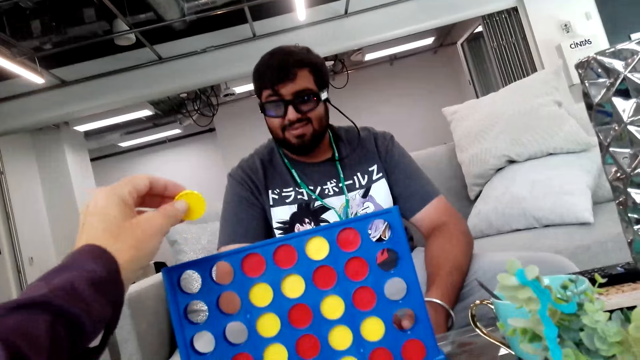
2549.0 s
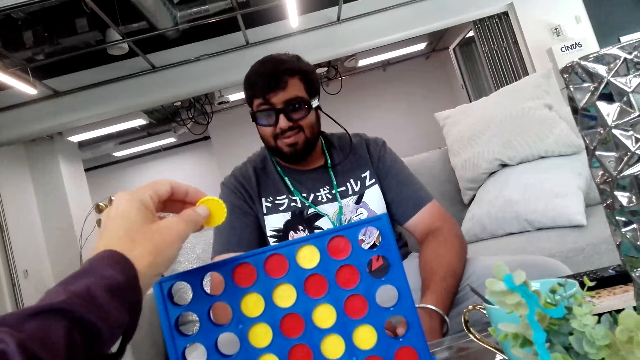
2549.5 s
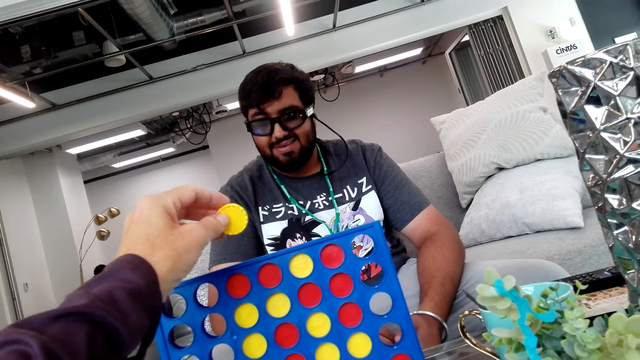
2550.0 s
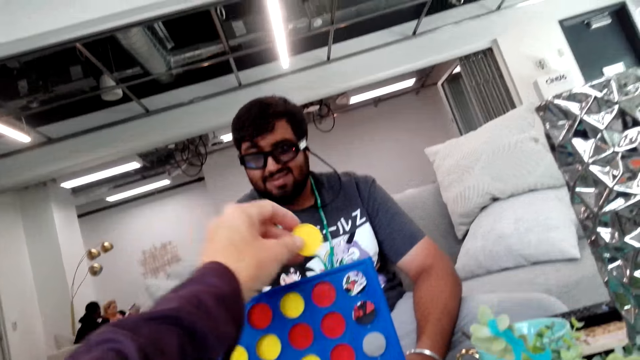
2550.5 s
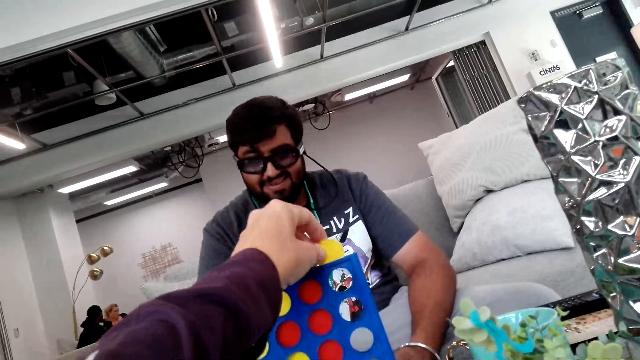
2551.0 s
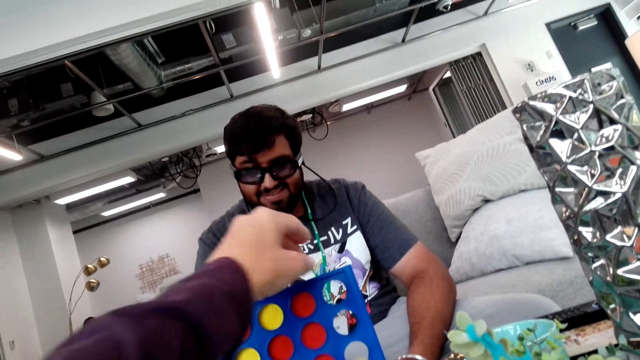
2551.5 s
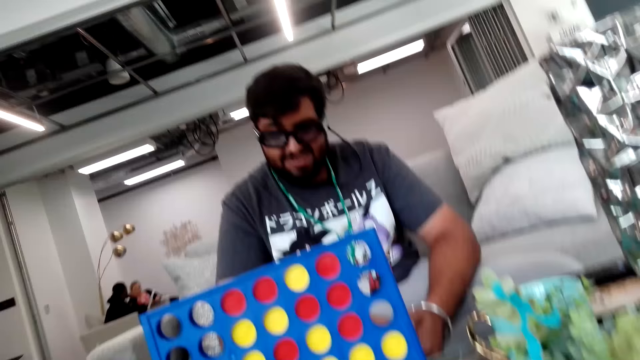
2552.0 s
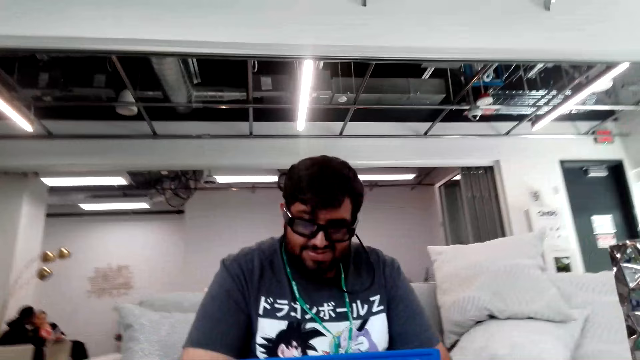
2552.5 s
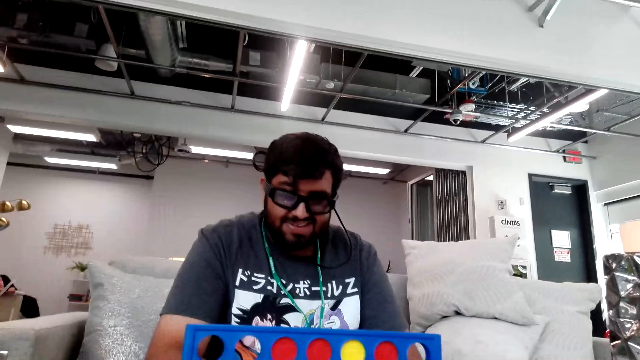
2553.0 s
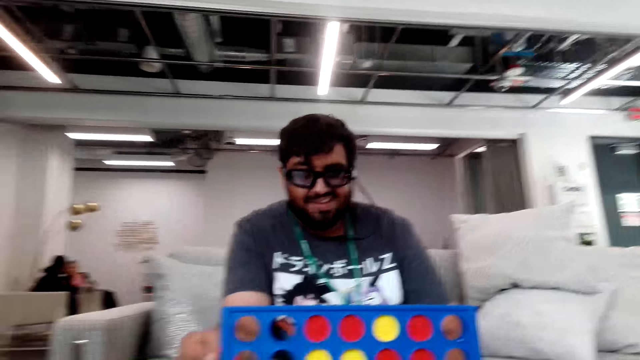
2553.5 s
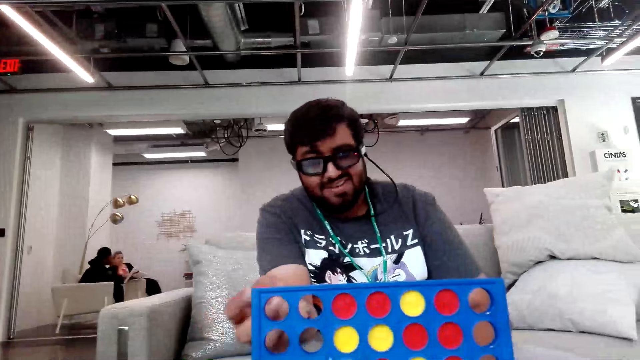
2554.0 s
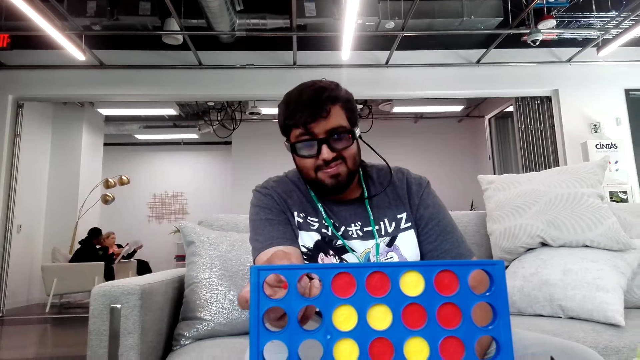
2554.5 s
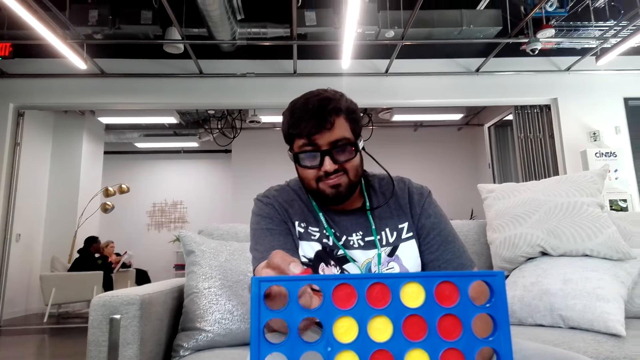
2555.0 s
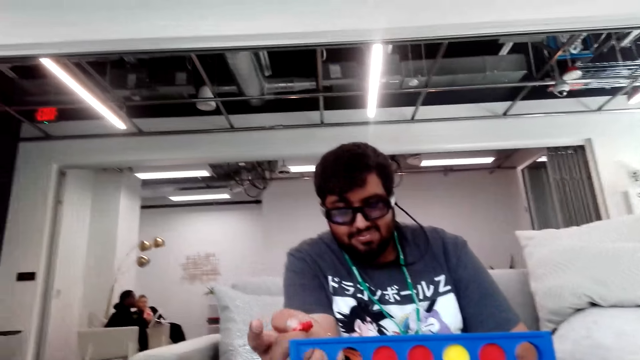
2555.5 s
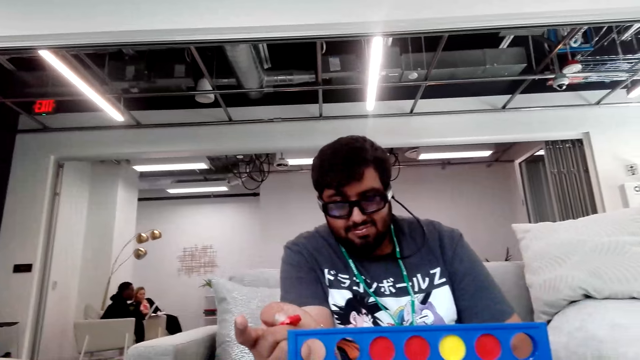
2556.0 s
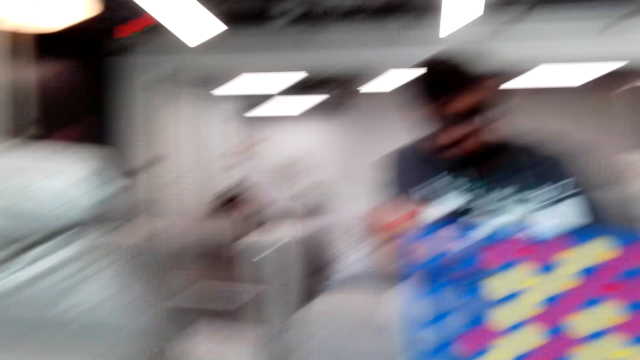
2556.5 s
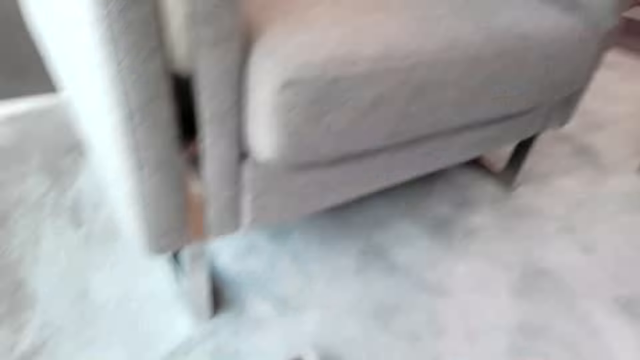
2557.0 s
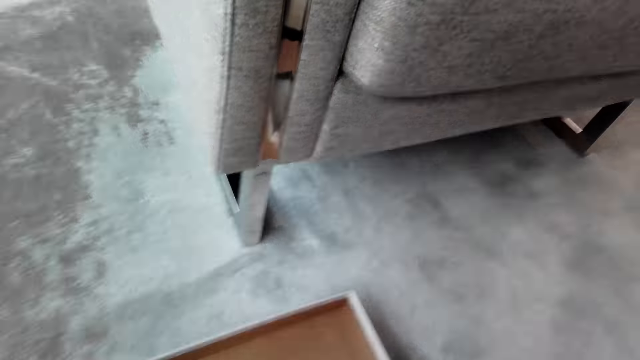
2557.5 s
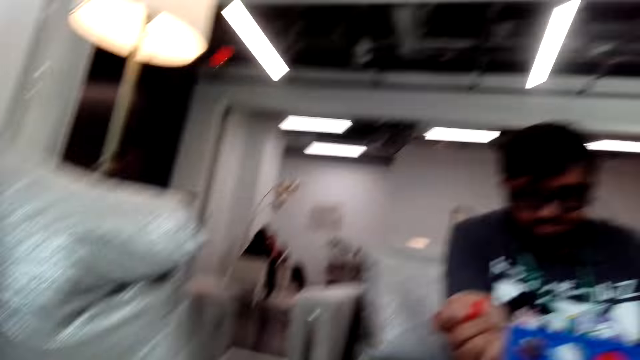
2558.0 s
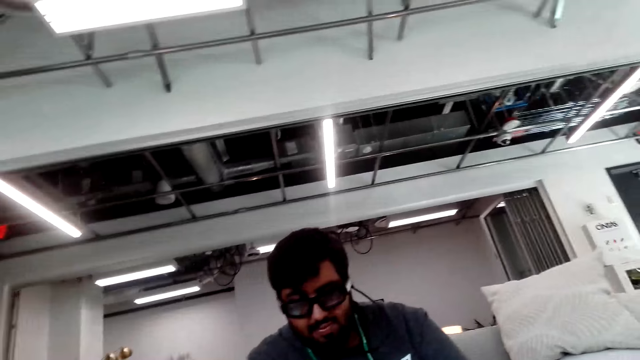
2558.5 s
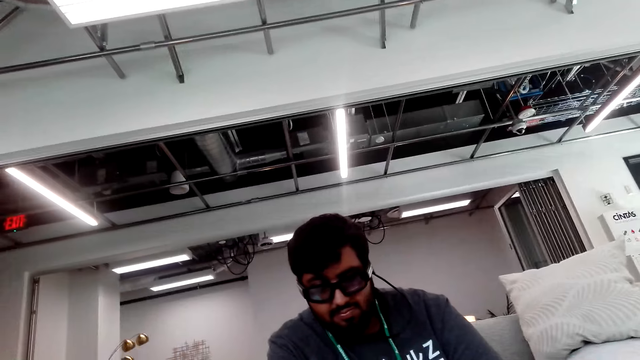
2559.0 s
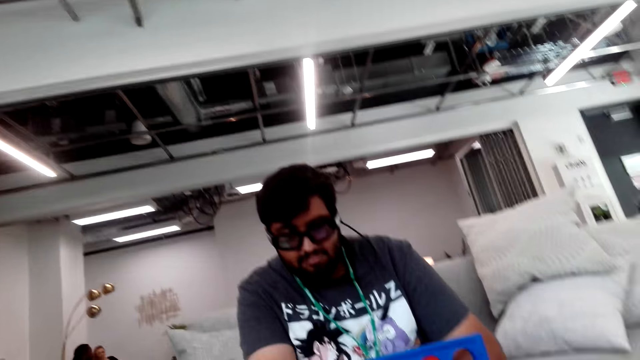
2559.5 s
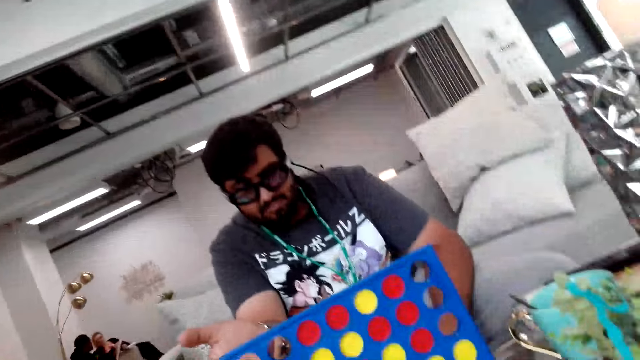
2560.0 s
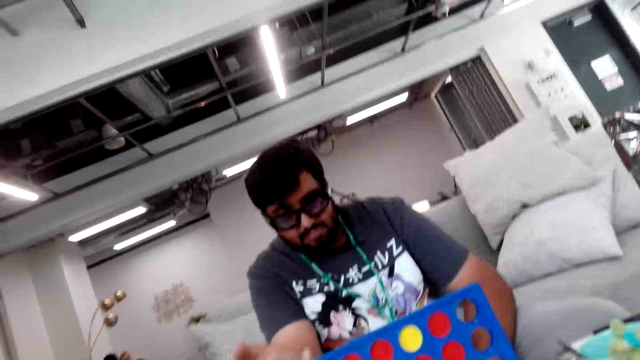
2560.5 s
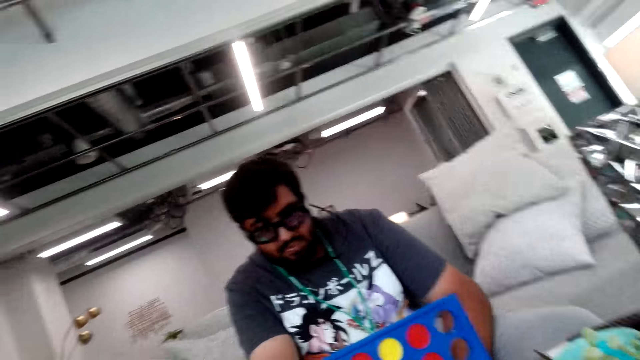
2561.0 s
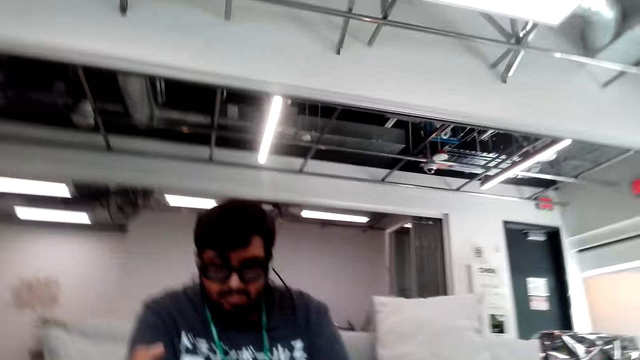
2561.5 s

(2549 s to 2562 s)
The camera wearer plays the Connect 4 game and puts a chip in the Connect 4 board. A person moves the hand with the disk. The camera wearer looks around.

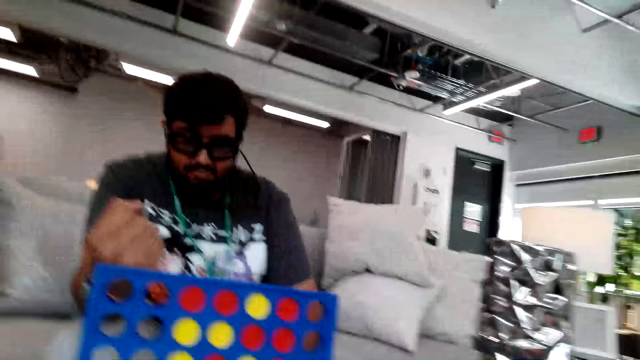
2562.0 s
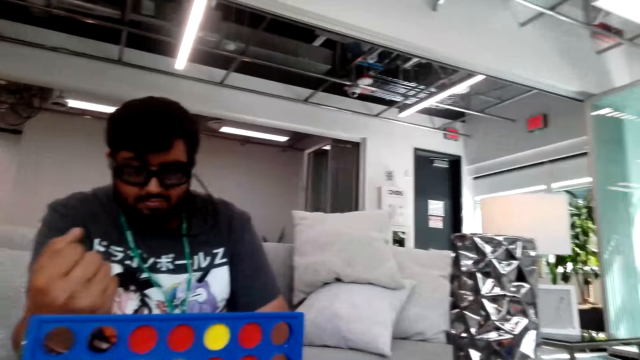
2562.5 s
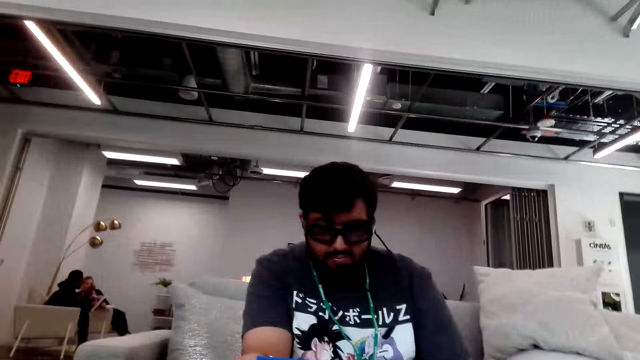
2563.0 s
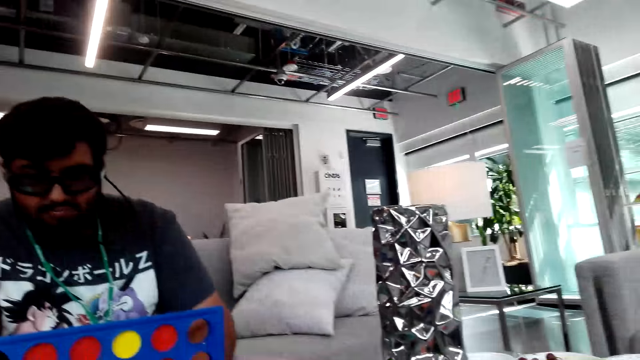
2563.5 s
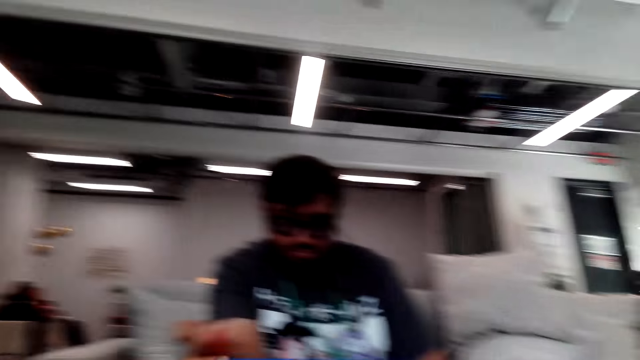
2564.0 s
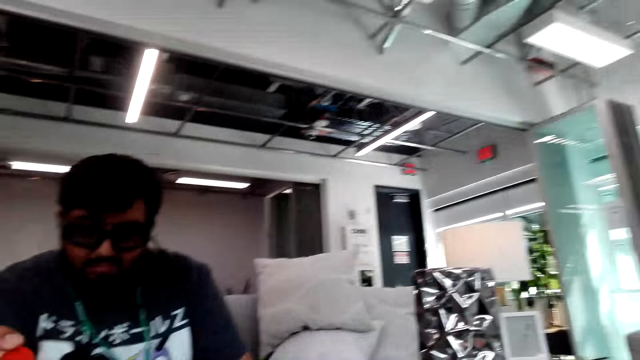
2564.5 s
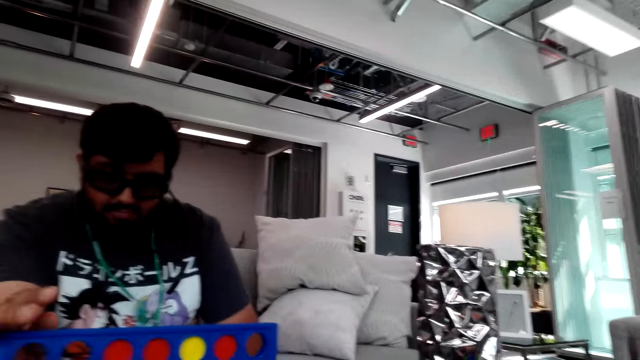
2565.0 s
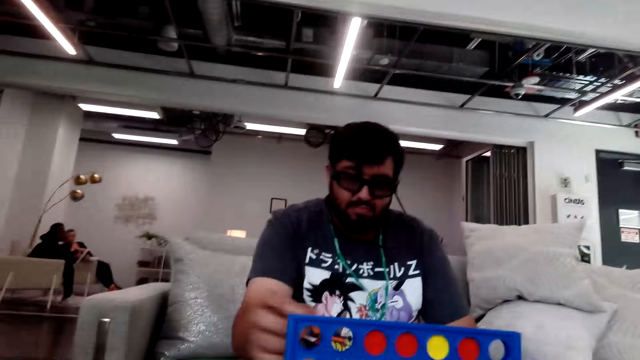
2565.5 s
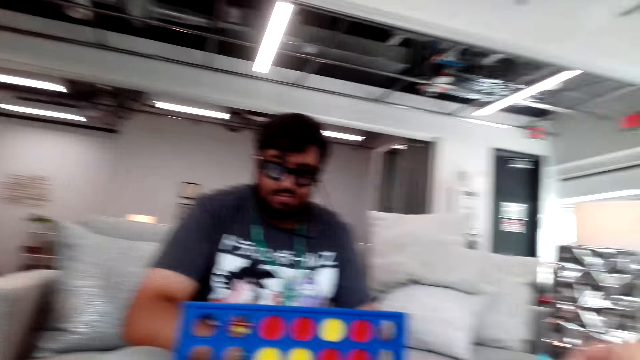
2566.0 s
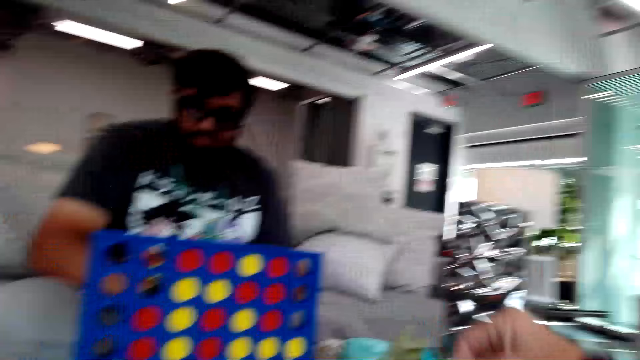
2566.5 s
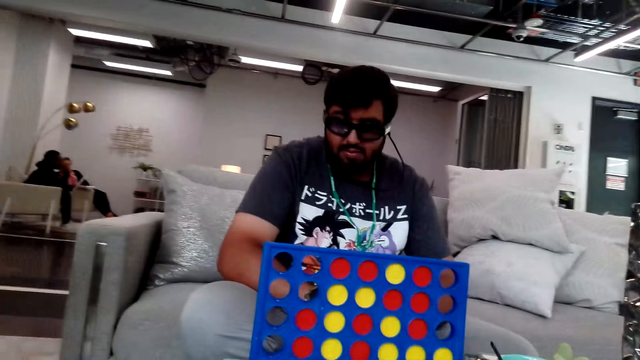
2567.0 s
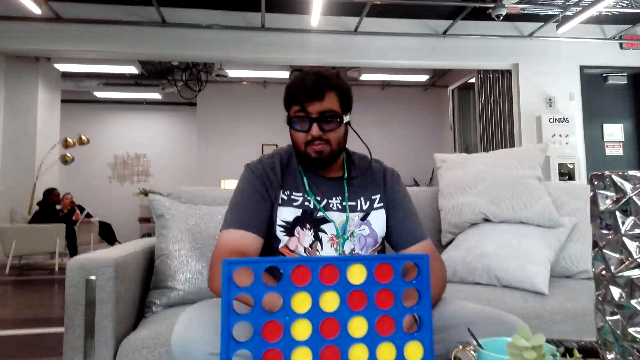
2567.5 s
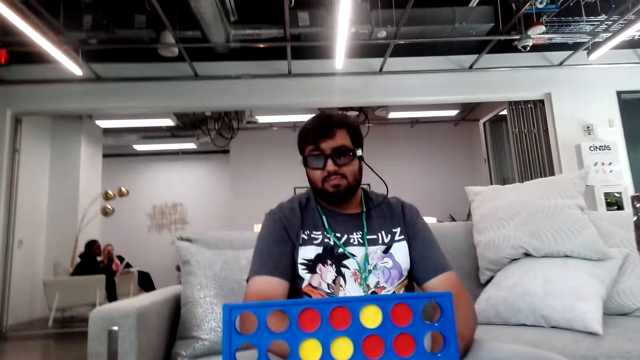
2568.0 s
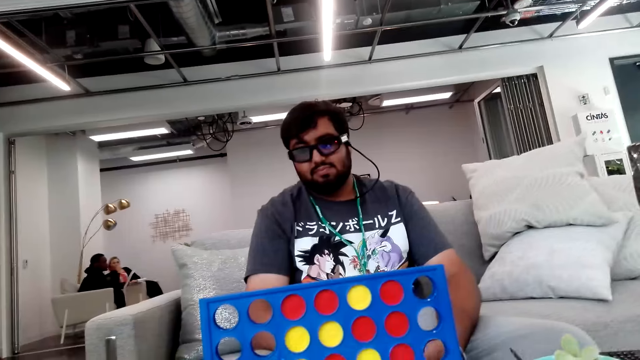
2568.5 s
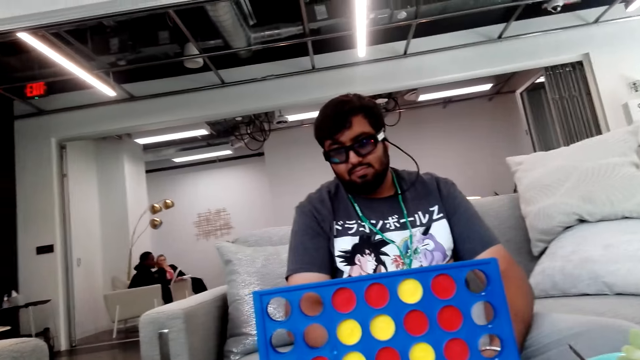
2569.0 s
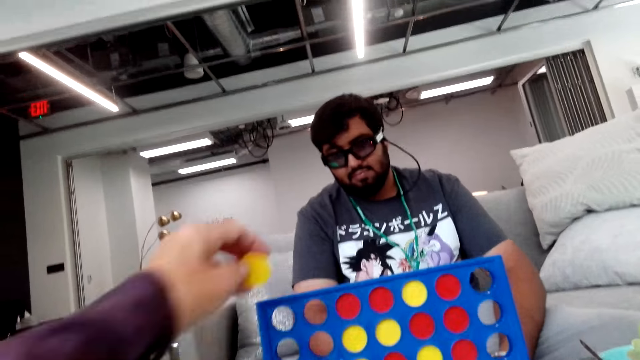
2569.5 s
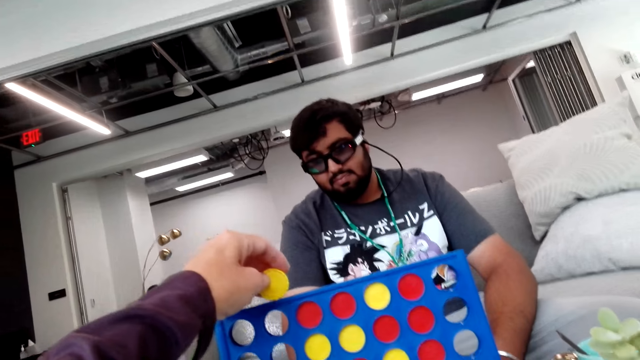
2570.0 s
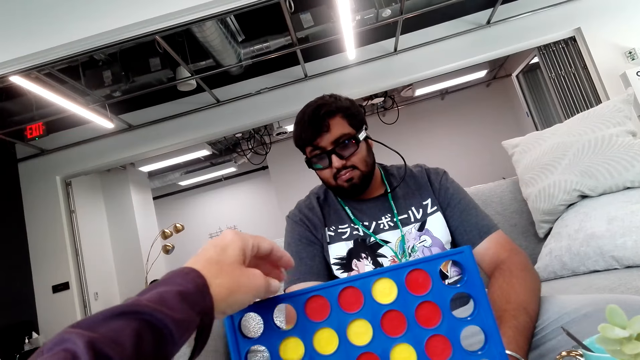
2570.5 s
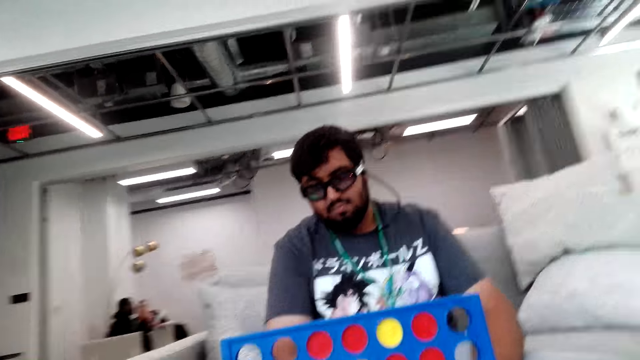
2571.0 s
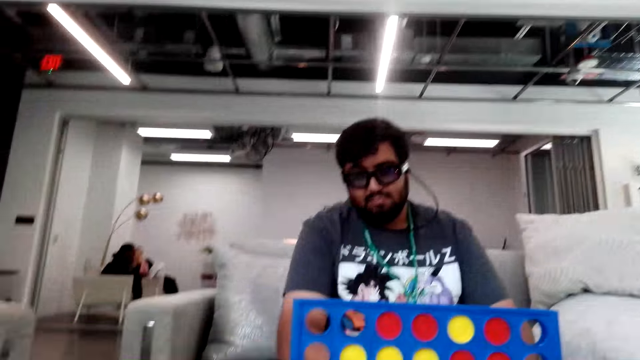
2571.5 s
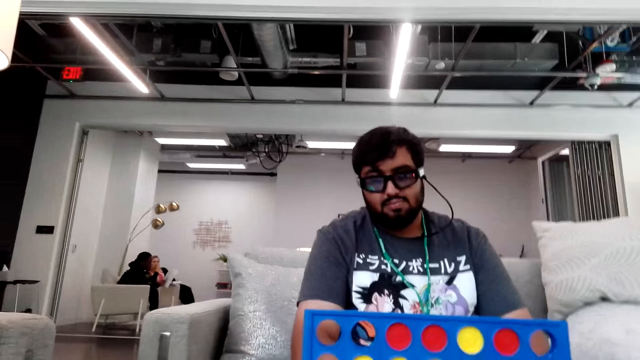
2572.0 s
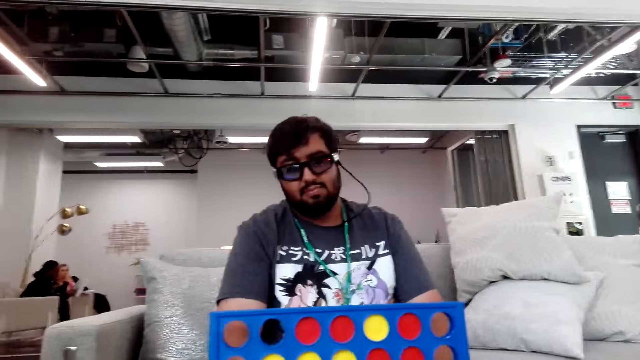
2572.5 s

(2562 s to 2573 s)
A person puts a chip in the Connect 4 board and plays the Connect 4 game. The camera wearer looks around. They put a chip in the Connect 4 board and play the Connect 4 game.
